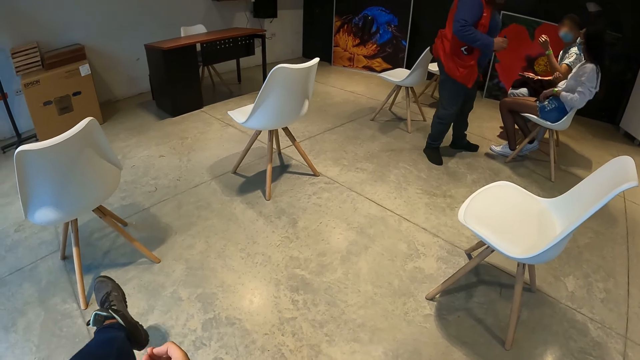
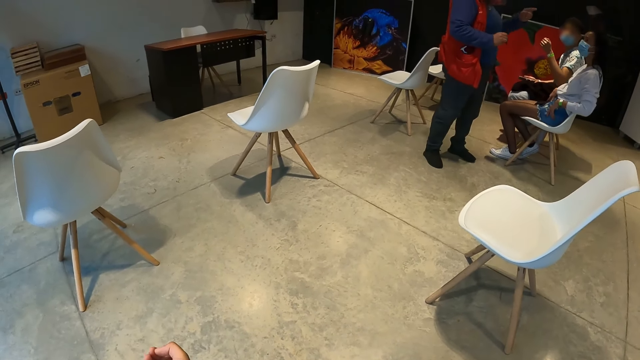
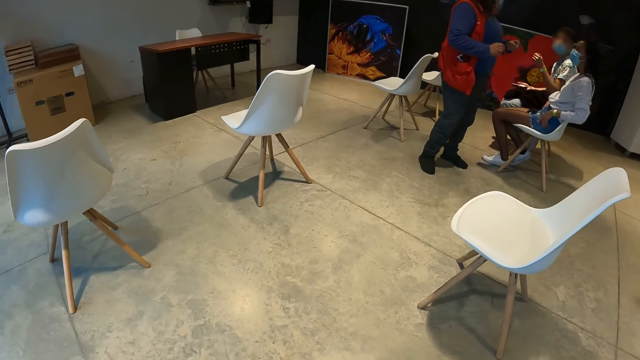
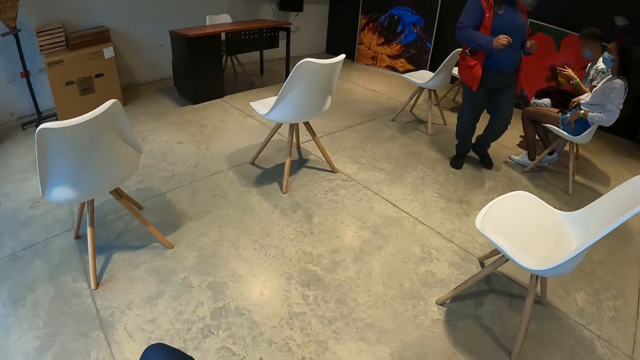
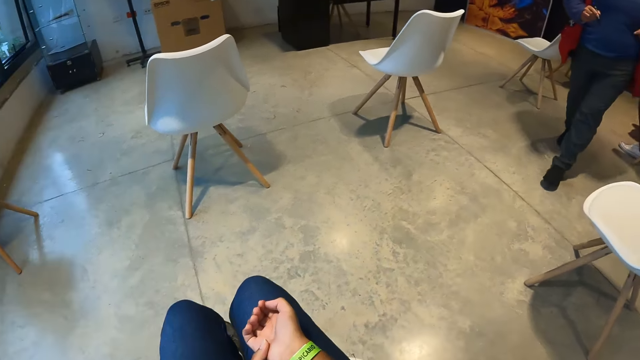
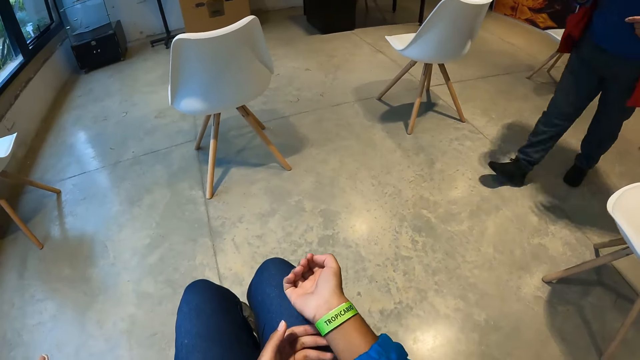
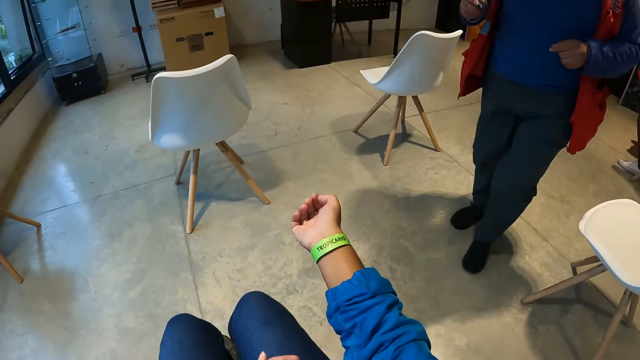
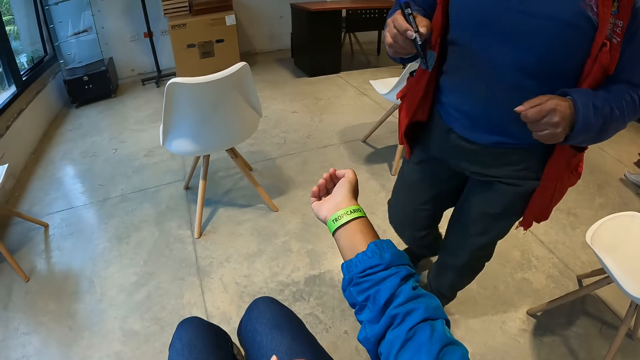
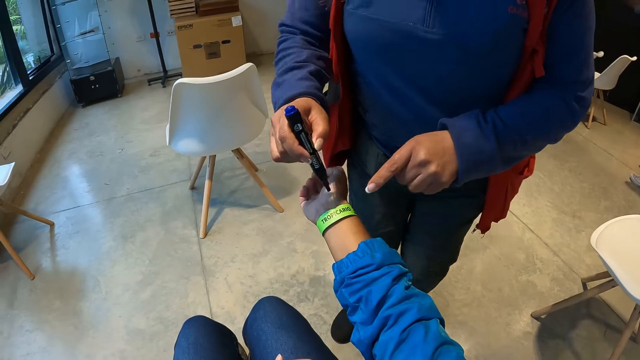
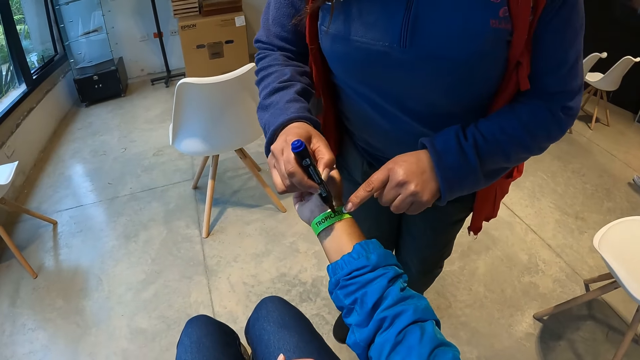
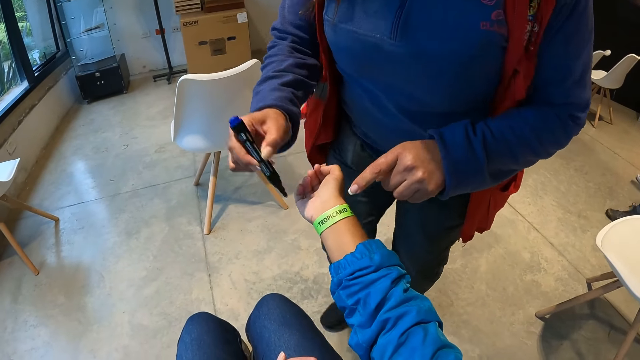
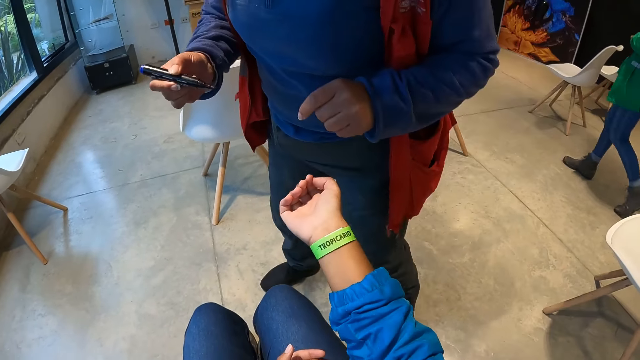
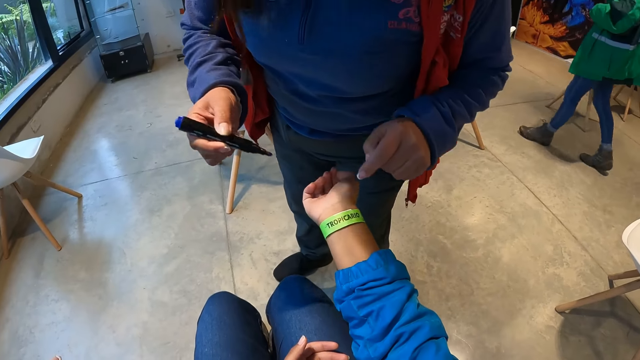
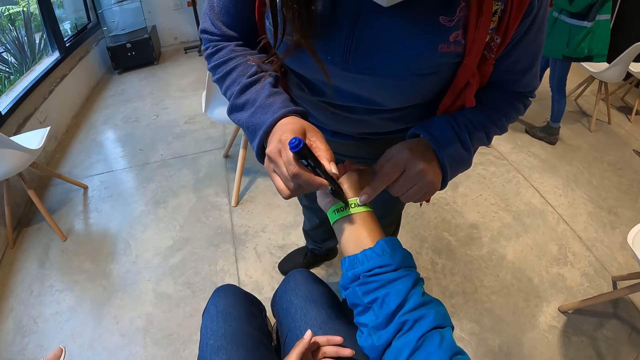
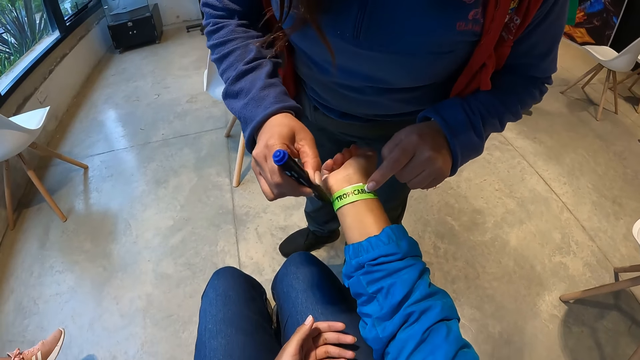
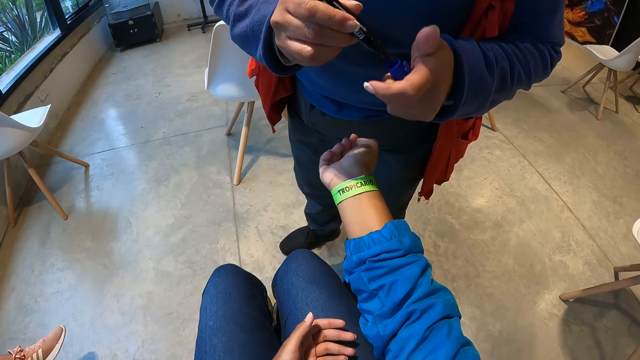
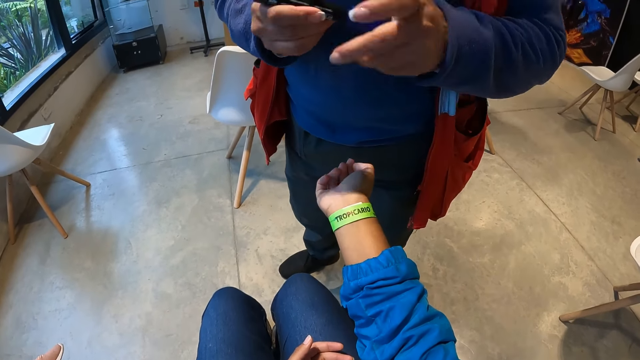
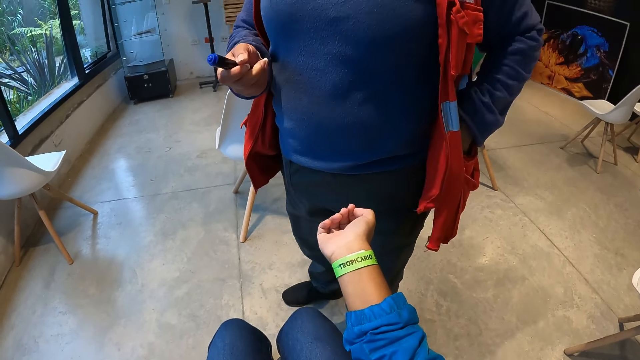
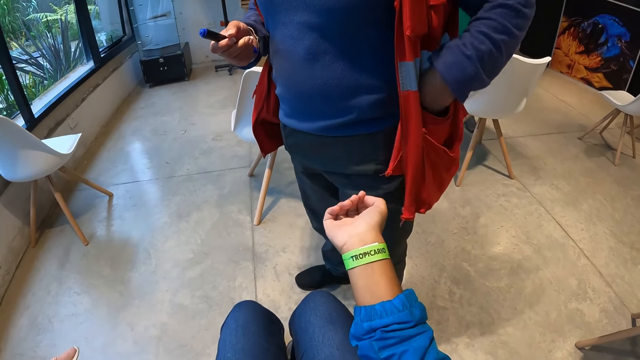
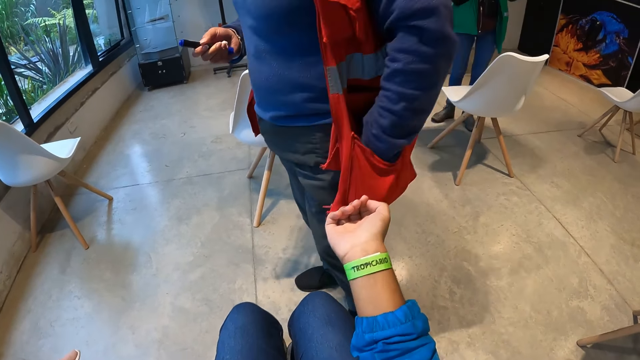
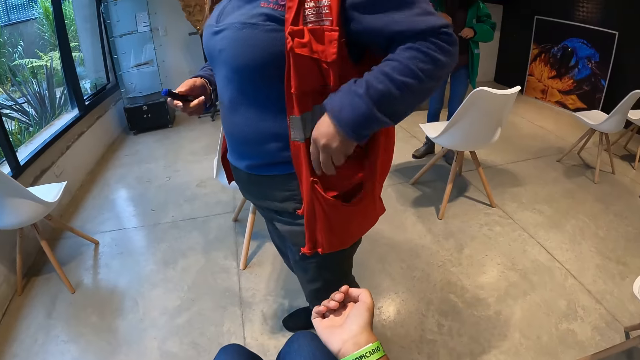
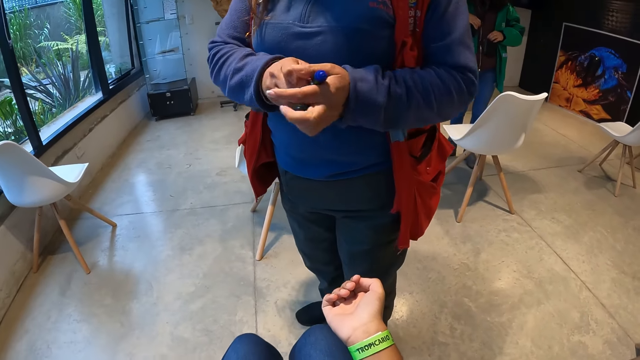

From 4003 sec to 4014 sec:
The woman walks toward a man. The camera wearer straightens the hand. The woman holds the mark pen. The woman touches the wristband on the camera wearer's right hand with her left hand and writes on the wristband on the camera wearer's right hand with the pen in her right hand. The woman holds the mark pen. The woman touches the wristband on the camera wearer's right hand with her left hand and writes on the wristband on the camera wearer's right hand with the pen in her right hand. The woman covers the pen with the lid in her left hand. The woman puts her left hand in a jacket pocket. The woman removes the mark pen from the pocket. The woman puts her left hand in the jacket pocket. The woman passes the pen from her right hand to her left hand.

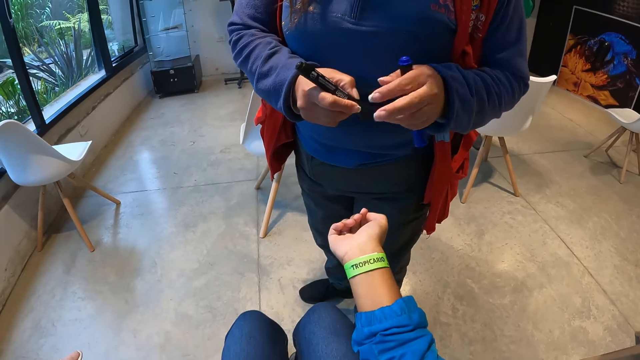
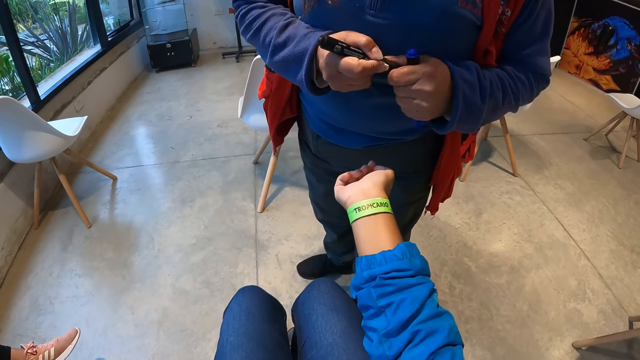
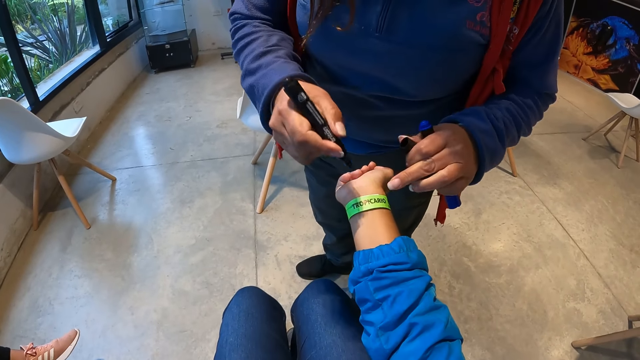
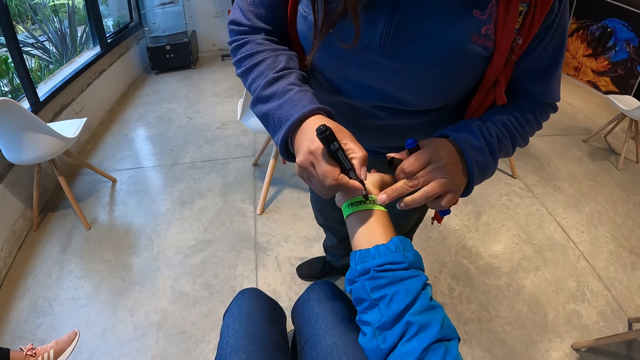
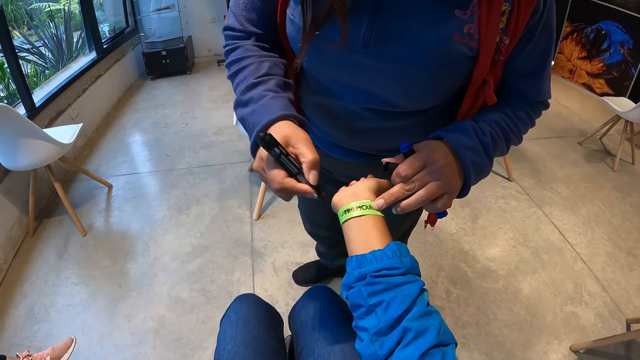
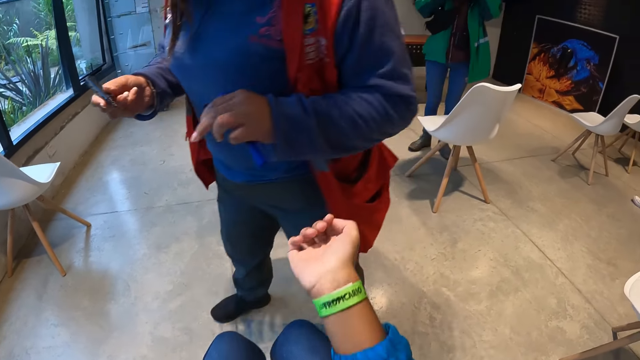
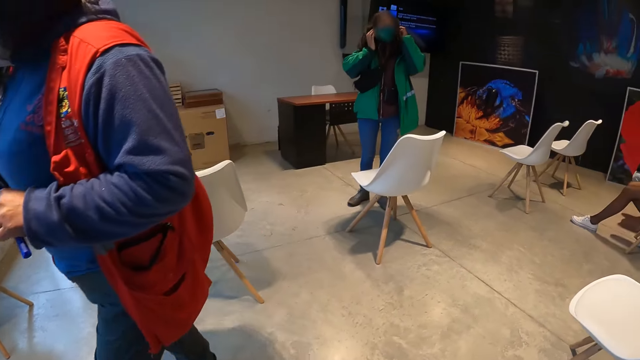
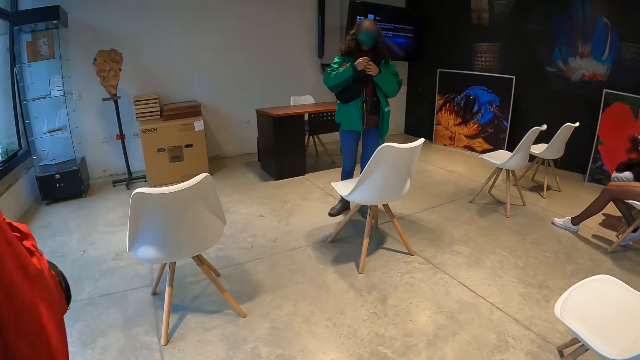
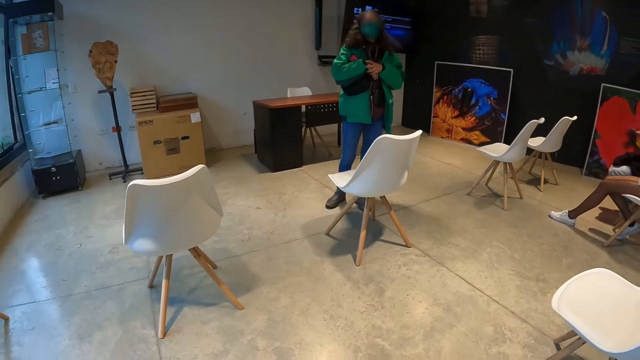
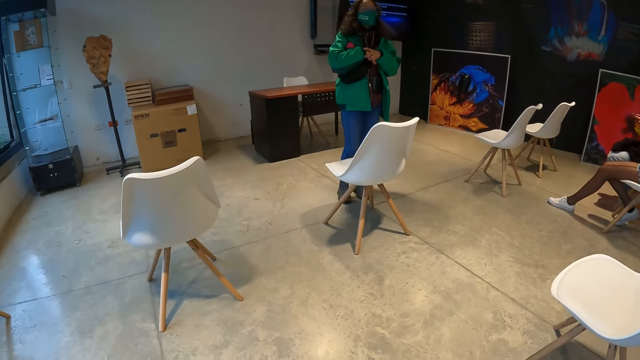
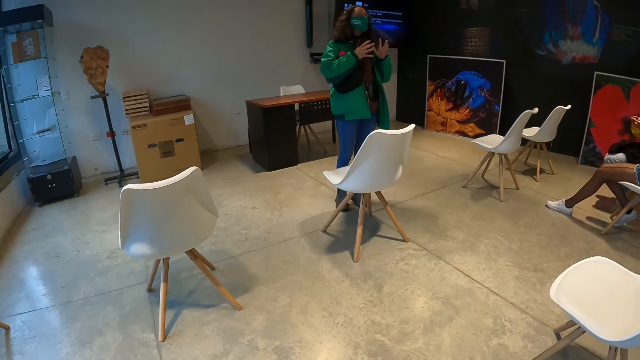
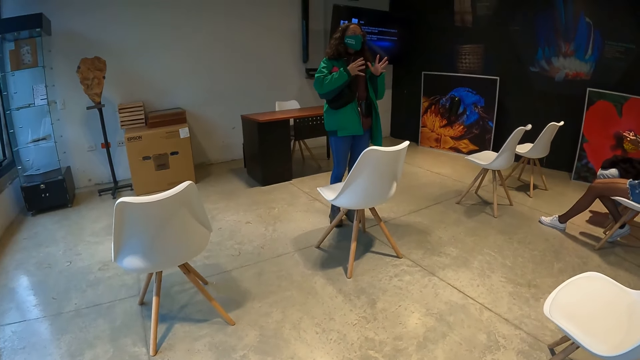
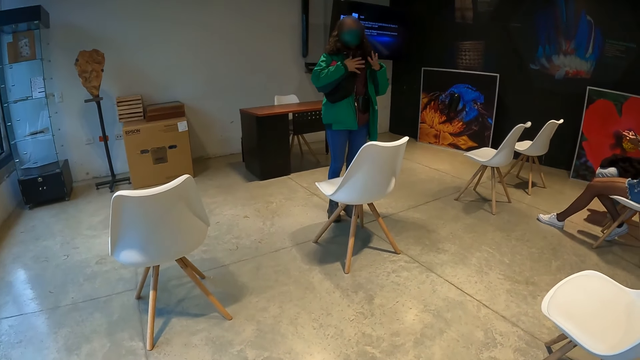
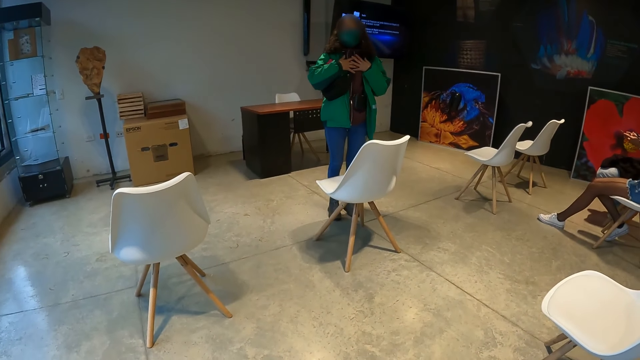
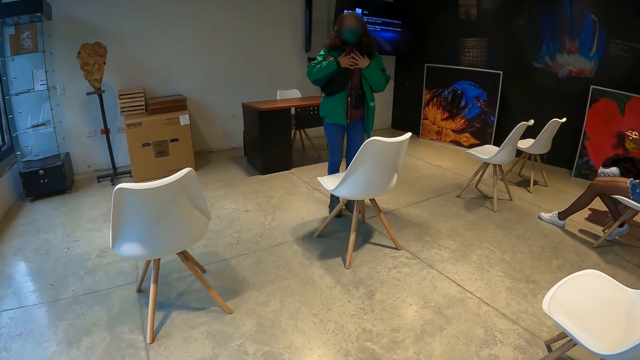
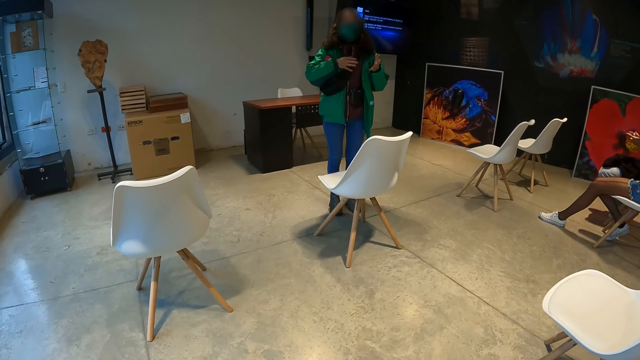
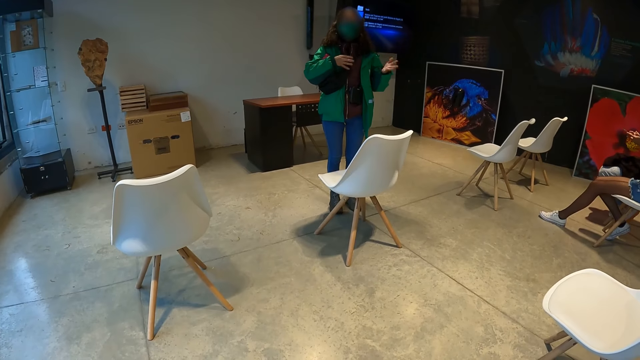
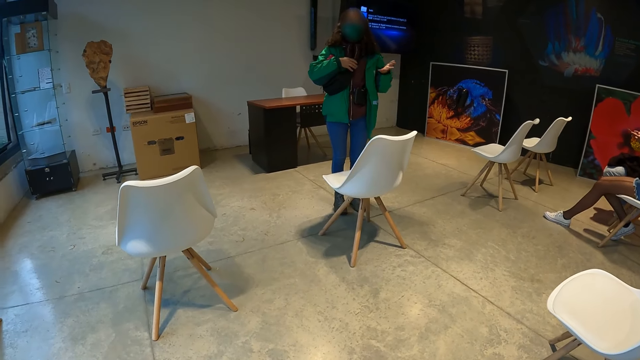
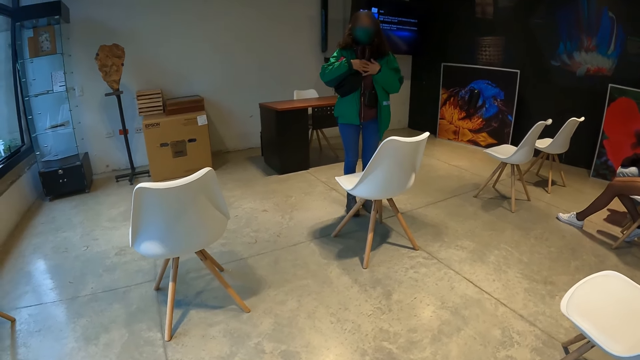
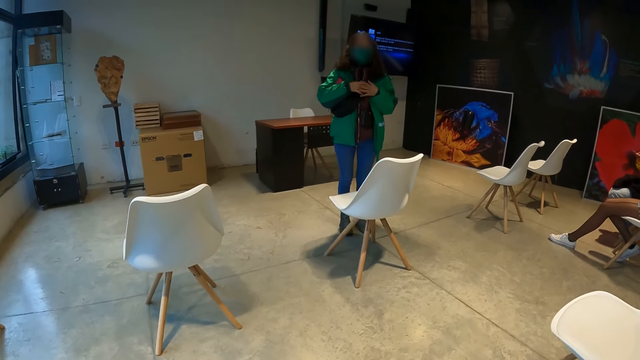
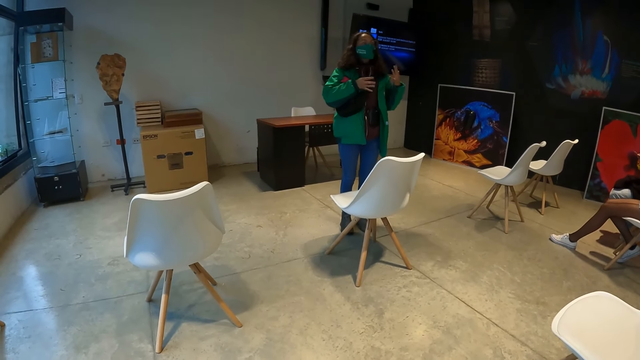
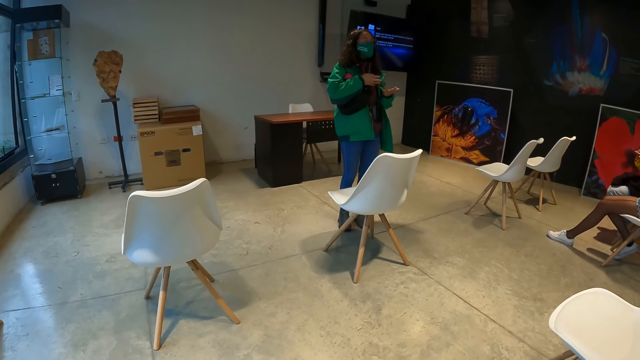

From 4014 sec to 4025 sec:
The woman holds the mark pens. The woman uncovers the lid of the pen with her right hand. The woman touches the wristband on the camera wearer's right hand with her left hand and writes on the wristband on the camera wearer's right hand with the pen in her right hand. The woman holds the mark pen. Another woman touches her head with both hands. The other woman interacts with the group of people in the studio with both hands. The camera wearer looks at the other woman. The other woman moves the hands.
